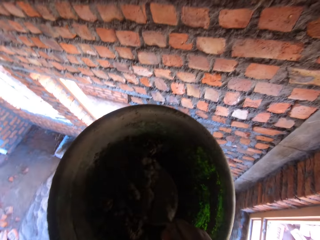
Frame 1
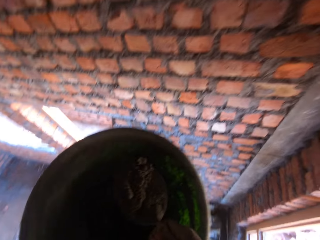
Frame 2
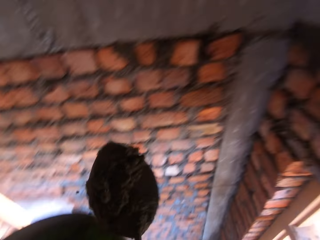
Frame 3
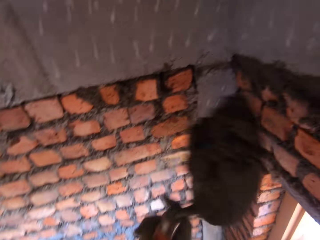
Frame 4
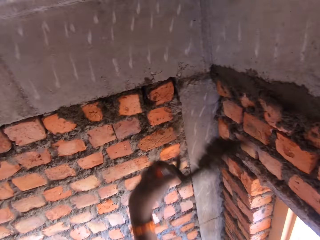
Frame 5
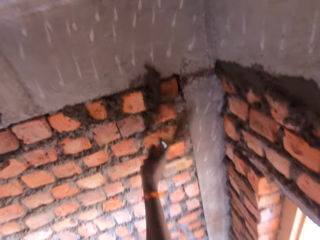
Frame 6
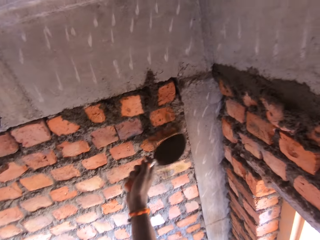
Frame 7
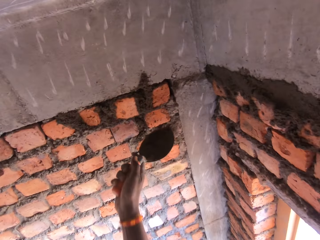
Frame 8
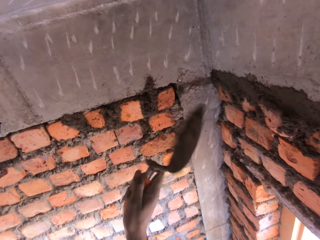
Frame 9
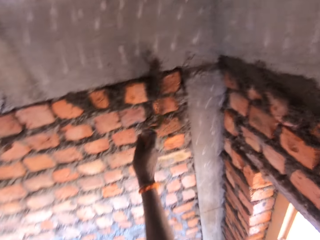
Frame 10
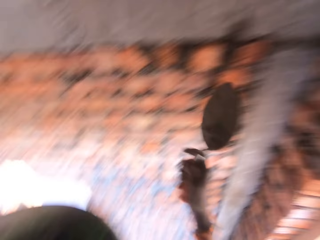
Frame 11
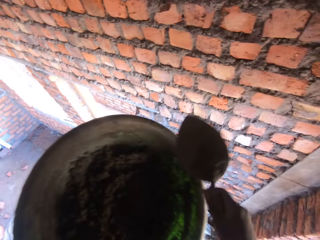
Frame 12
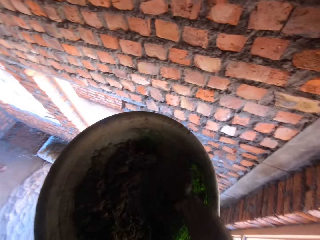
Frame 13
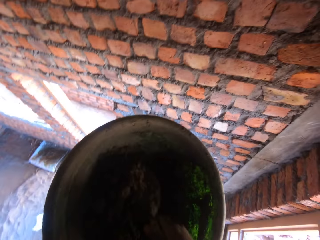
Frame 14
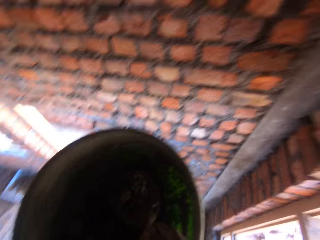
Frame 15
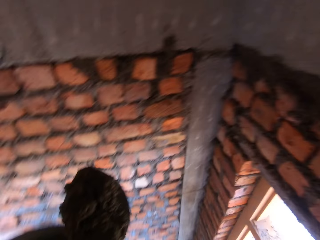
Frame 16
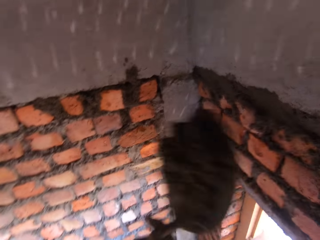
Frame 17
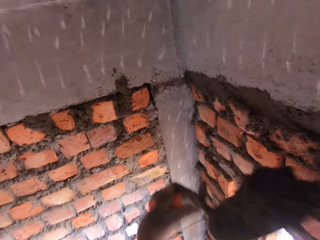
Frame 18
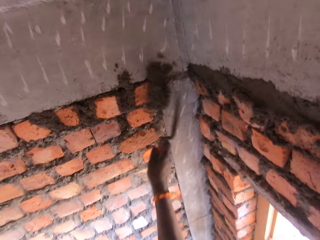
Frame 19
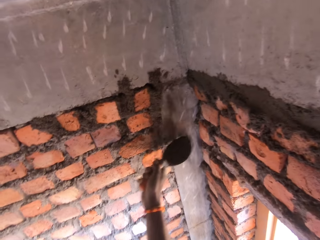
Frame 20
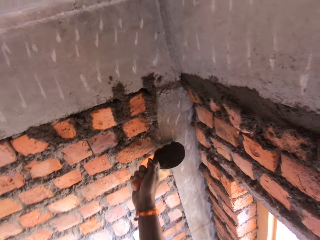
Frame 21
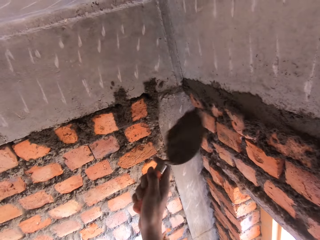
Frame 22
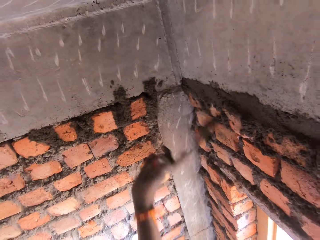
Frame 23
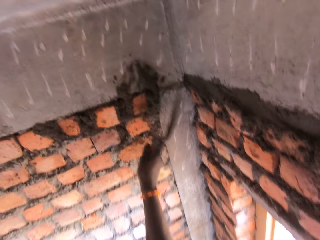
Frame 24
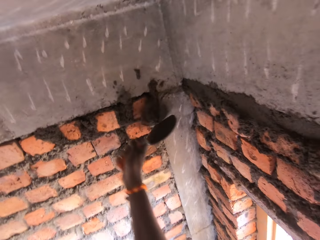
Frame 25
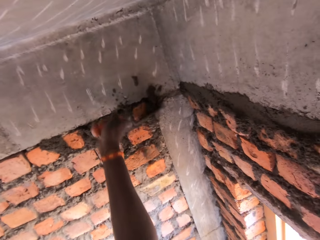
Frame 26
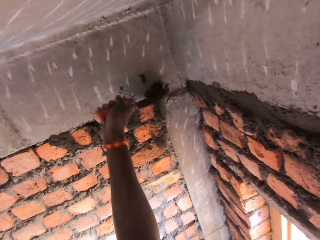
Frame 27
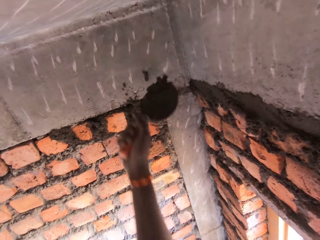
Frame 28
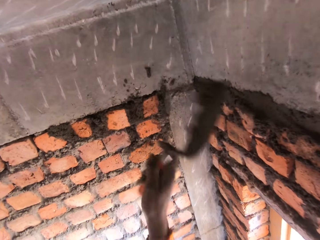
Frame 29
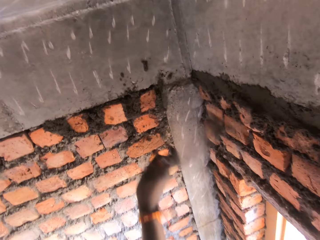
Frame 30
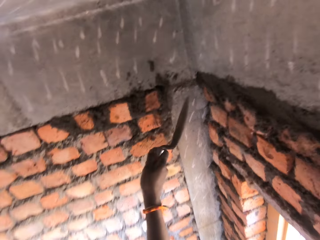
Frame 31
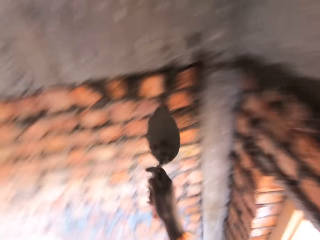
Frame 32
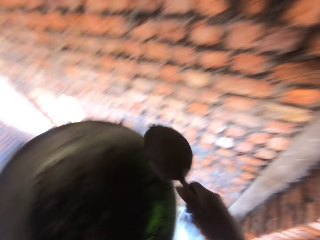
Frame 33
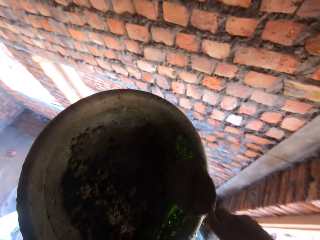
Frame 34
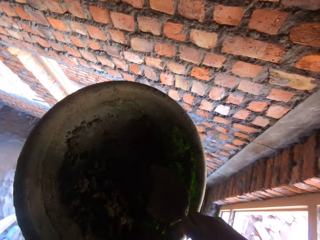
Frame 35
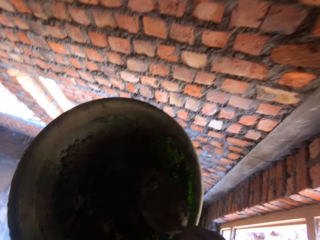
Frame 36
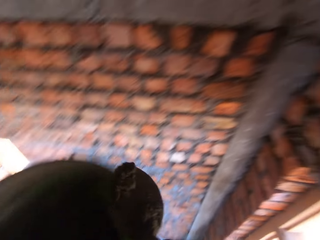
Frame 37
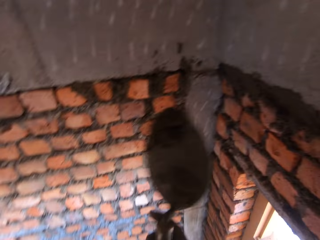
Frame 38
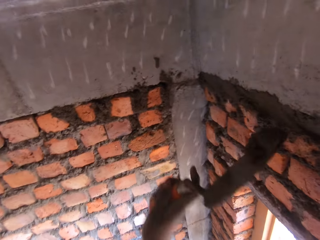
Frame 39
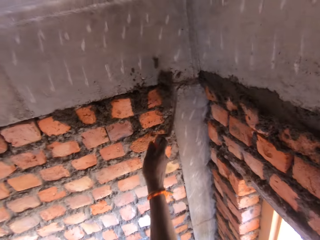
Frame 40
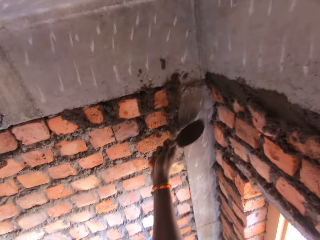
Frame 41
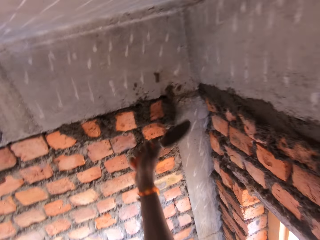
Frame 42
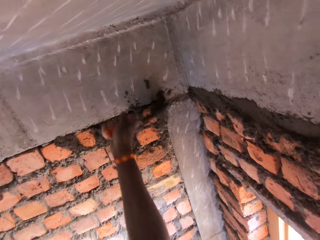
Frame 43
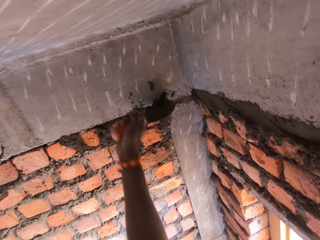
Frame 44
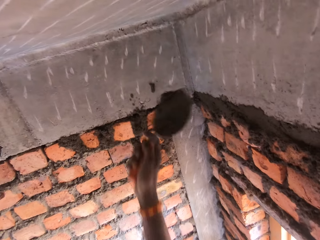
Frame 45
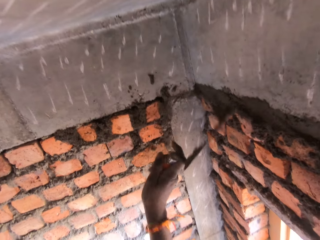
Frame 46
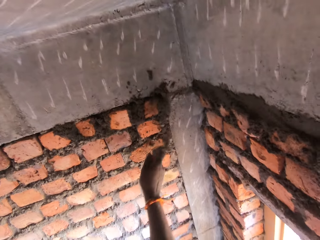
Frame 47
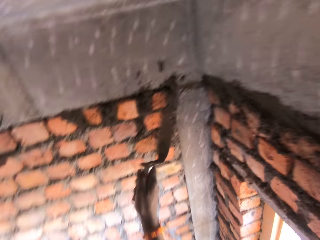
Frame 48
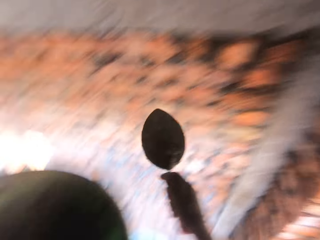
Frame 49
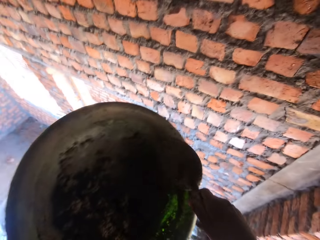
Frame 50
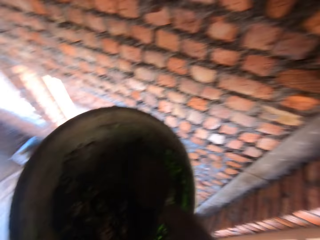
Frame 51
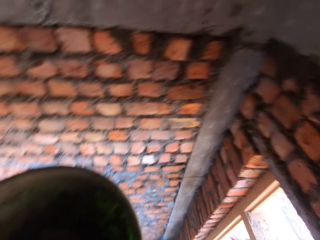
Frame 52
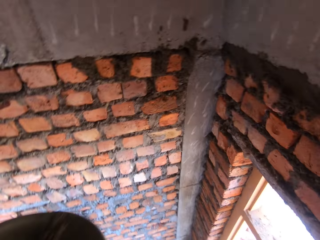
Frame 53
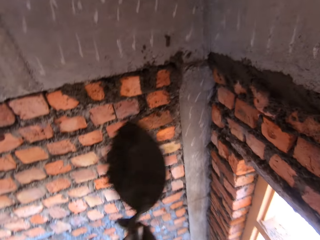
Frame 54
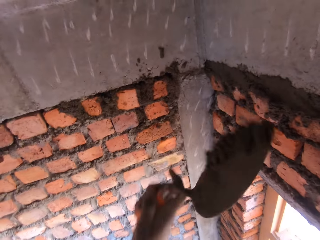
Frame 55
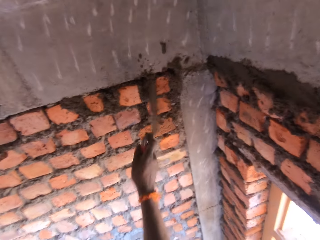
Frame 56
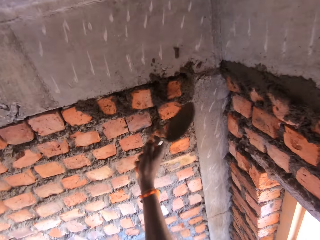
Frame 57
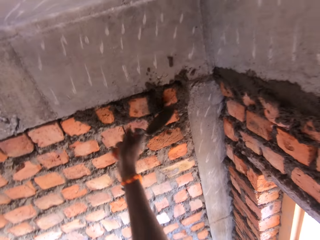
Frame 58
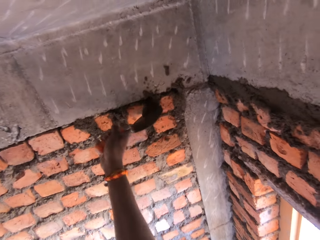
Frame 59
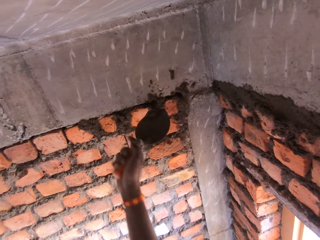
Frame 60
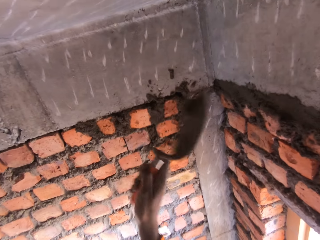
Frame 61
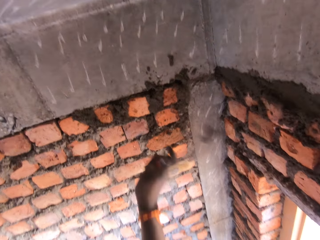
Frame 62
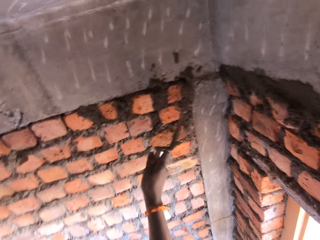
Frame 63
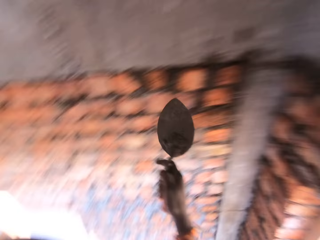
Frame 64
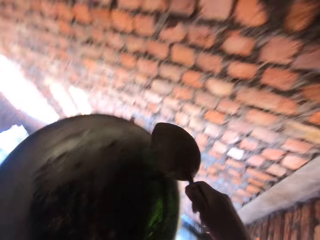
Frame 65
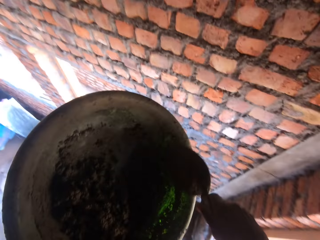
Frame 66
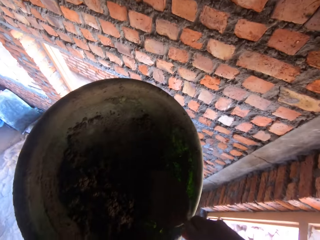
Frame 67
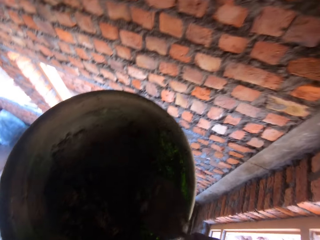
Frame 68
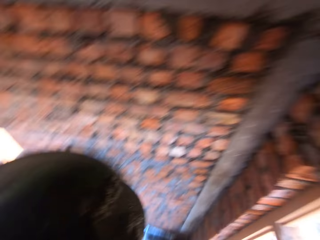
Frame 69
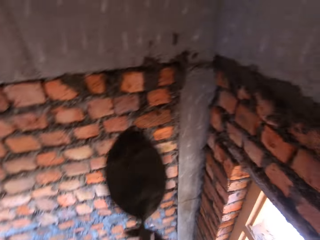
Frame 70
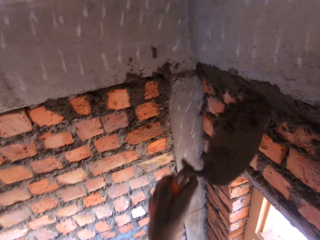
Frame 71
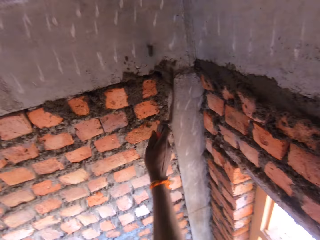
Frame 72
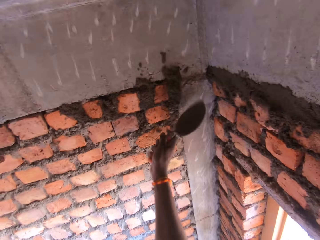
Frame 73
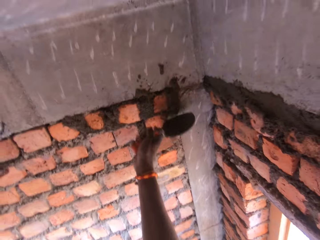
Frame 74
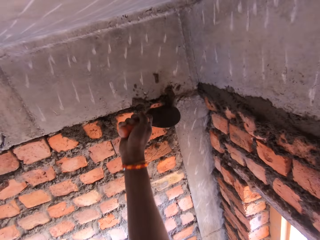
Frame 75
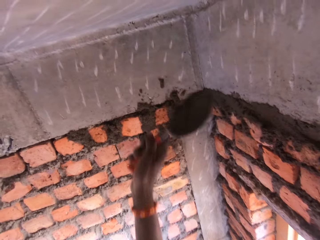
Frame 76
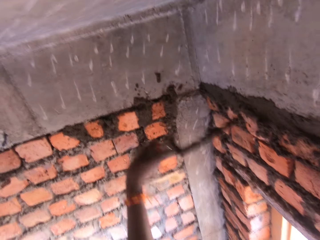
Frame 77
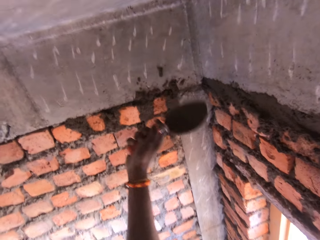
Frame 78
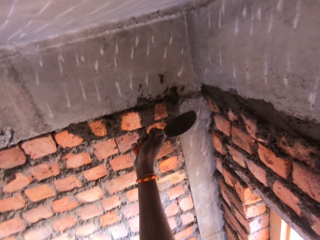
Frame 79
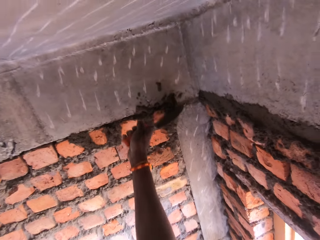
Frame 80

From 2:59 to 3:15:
The camera wearer scoops the concrete. He throws the mortar on the wall with the trowel in his right hand. He places the trowel beneath mortar residue from the wall with his right hand. He throws the mortar residue on the wall with the trowel in his right hand. He scoops the mortar from the head pan with the trowel in his right hand. He throws the mortar on the wall with the trowel in his right hand. He places the trowel beneath the mortar residue from the wall with his right hand. He throws the mortar residue on the wall with the trowel in his right hand. He scoops the mortar from the wall with the trowel in his right hand. He throws the mortar on the wall with the trowel in his right hand. He scoops the mortar from the head pan with the trowel in his right hand. He throws the mortar on the wall with the trowel in his right hand. He scoops the mortar from the wall with the trowel in his right hand. He throws the mortar on the wall with the trowel in his right hand. He scoops the mortar from the head pan with the trowel in his right hand. He throws the mortar on the wall with the trowel in his right hand. He scoops the mortar from the wall with the trowel in his right hand. He throws the mortar on the wall with the trowel in his right hand. He scoops the mortar from the head pan with the trowel in his right hand. He throws the mortar on the wall with the trowel in his right hand. He scoops the mortar from the wall with the trowel in his right hand. He throws the mortar on the wall with the trowel in his right hand.

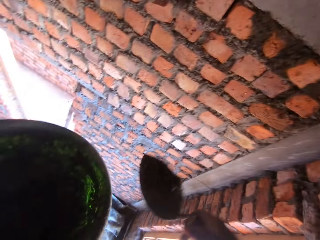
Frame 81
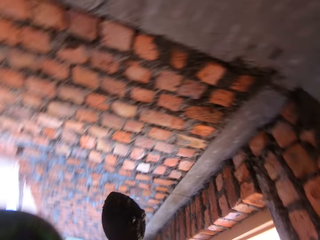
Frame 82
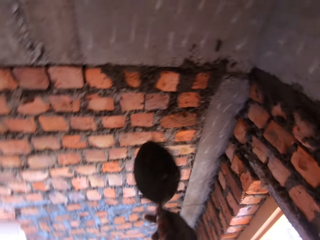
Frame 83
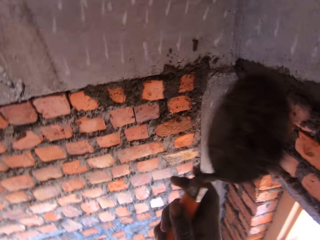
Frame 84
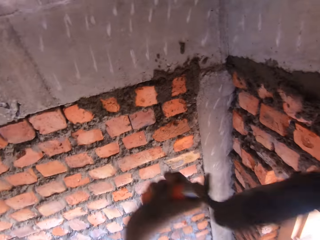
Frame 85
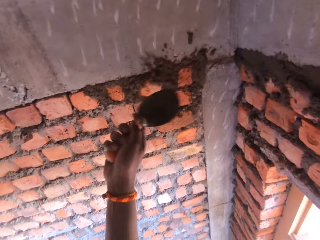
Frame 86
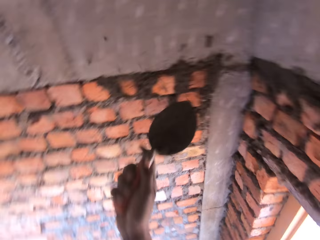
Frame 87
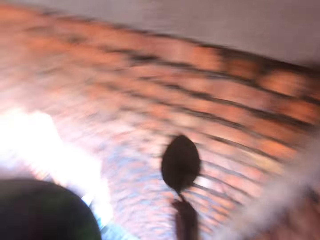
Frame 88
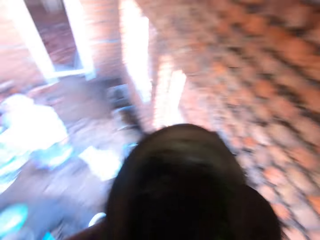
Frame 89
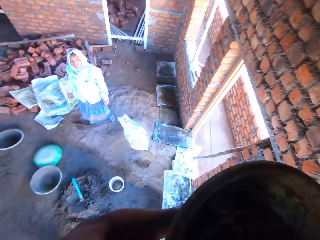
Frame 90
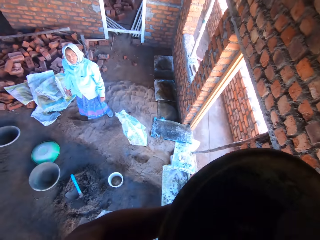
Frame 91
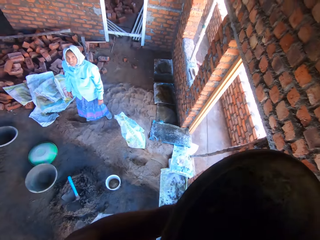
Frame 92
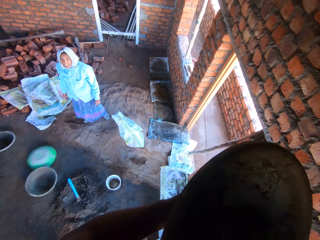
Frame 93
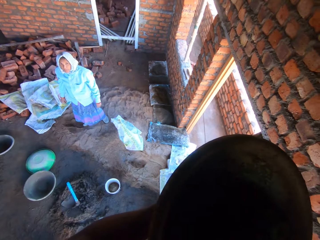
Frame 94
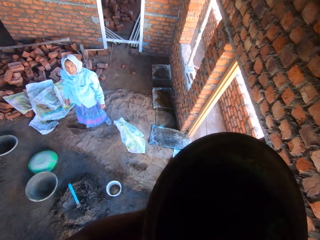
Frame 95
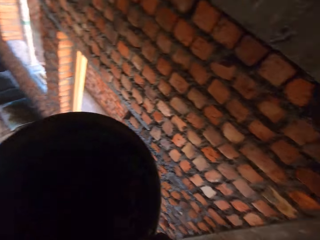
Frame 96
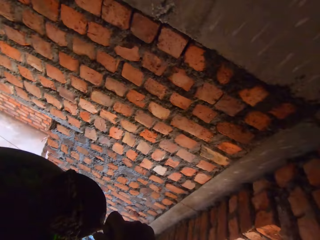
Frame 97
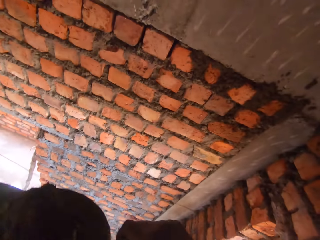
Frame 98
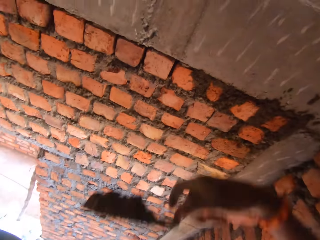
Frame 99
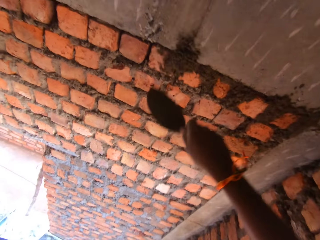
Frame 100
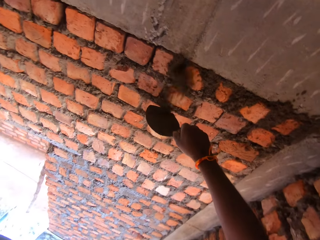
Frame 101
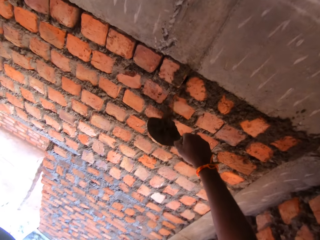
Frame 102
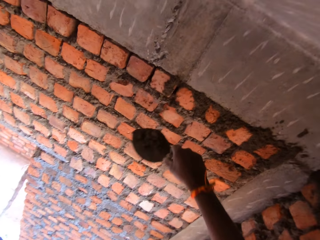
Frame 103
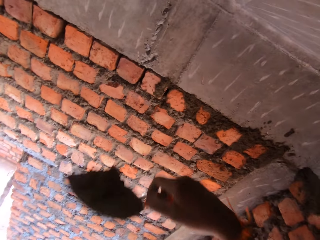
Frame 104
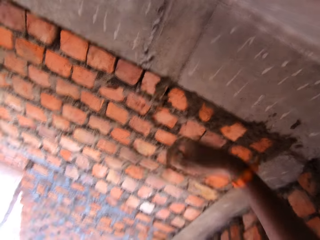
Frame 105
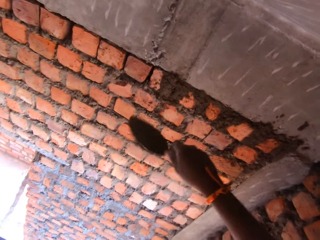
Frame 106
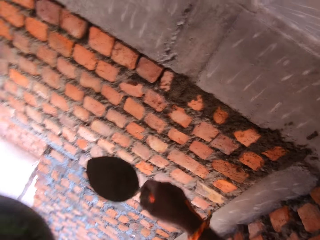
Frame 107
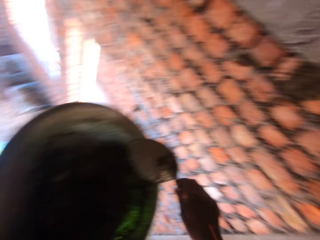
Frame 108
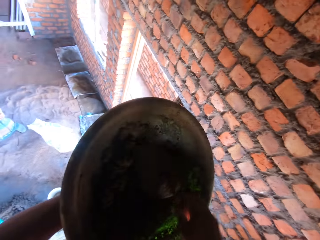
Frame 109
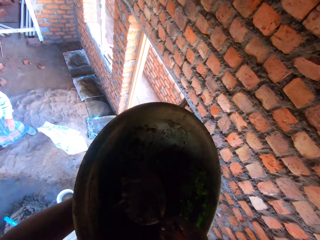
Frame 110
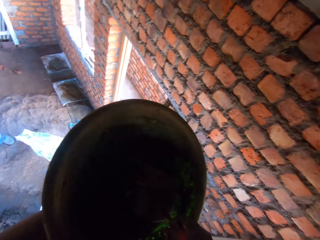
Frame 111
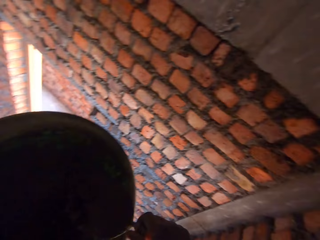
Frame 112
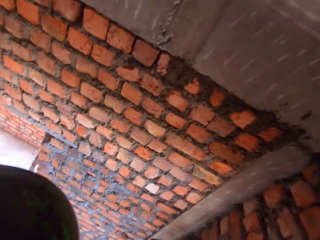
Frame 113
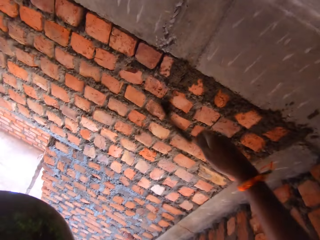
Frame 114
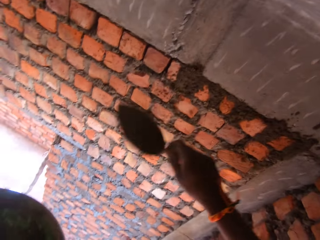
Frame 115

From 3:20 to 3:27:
The camera wearer throws the mortar residue on the wall with the trowel in his right hand. He gathers mortar in the head pan with the trowel in his right hand. He scoops mortar from the head pan with the trowel in his right hand. The woman interacts with the camera wearer. The camera wearer throws the mortar on the wall with the trowel in his right hand. He places the trowel beneath mortar residue from the wall with his right hand. He throws the mortar residue on the wall with the trowel in his right hand. He scoops mortar from the head pan with the trowel in his right hand.
